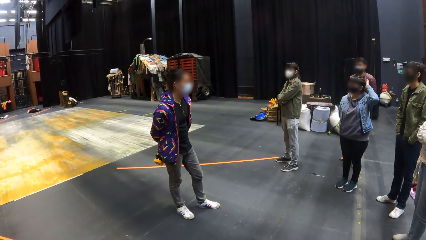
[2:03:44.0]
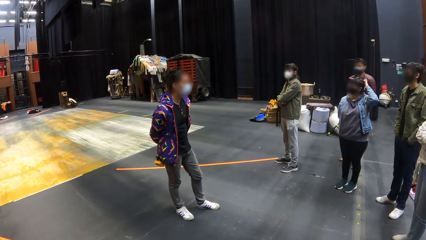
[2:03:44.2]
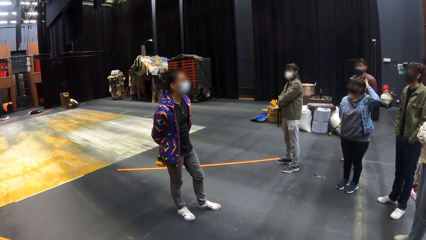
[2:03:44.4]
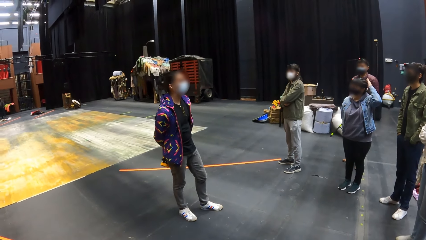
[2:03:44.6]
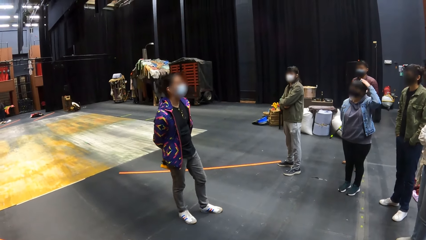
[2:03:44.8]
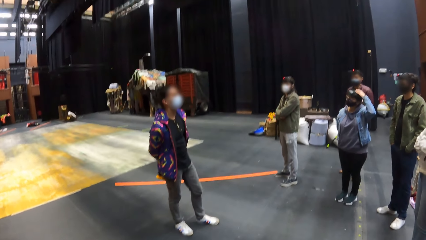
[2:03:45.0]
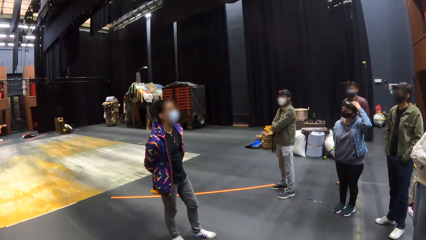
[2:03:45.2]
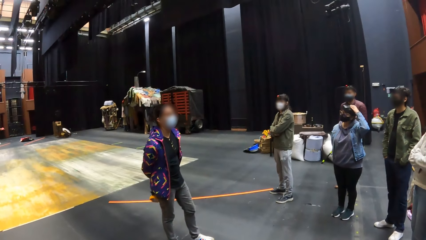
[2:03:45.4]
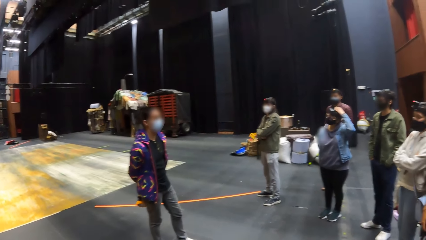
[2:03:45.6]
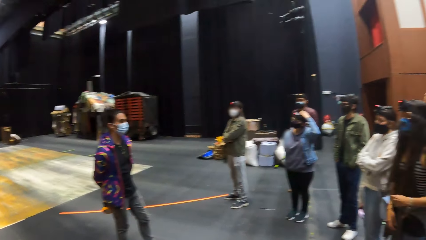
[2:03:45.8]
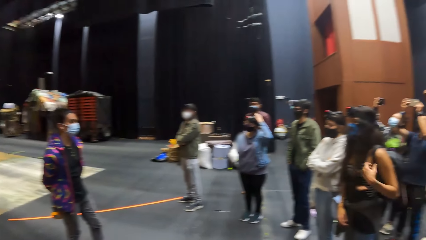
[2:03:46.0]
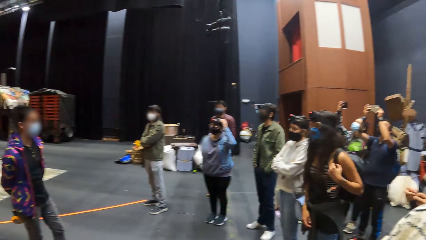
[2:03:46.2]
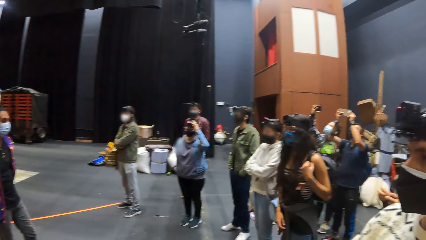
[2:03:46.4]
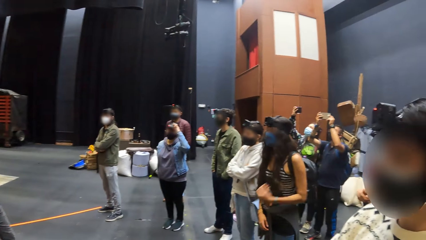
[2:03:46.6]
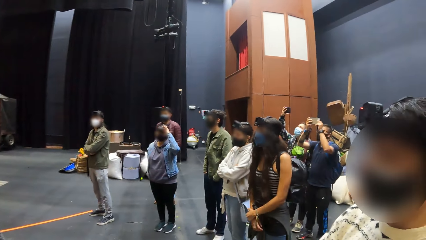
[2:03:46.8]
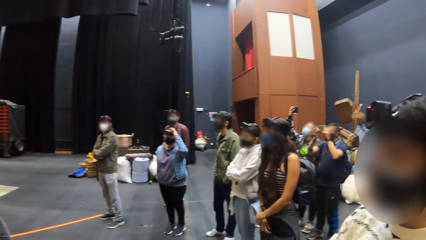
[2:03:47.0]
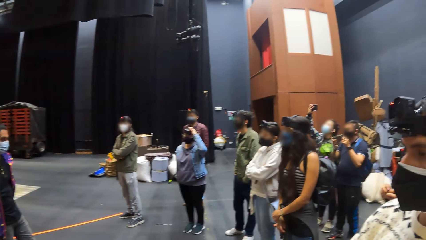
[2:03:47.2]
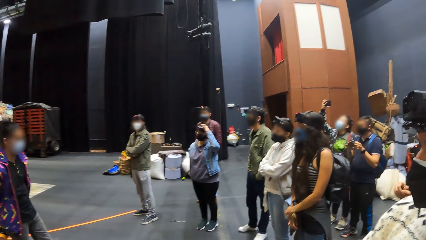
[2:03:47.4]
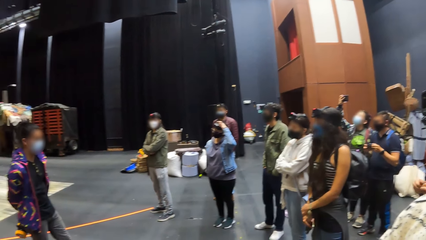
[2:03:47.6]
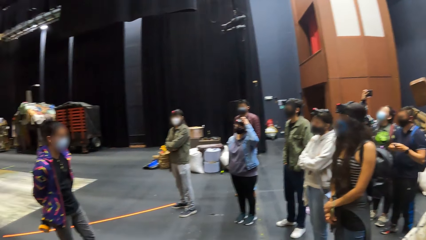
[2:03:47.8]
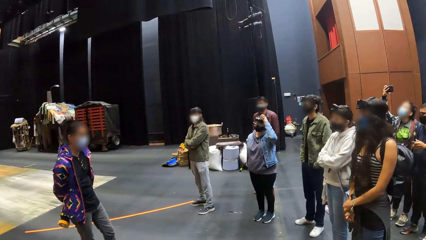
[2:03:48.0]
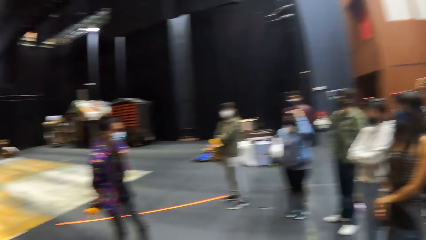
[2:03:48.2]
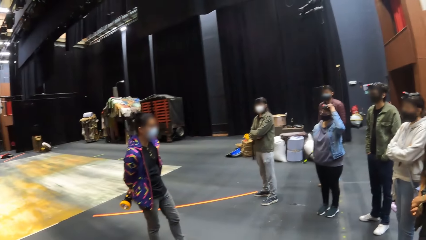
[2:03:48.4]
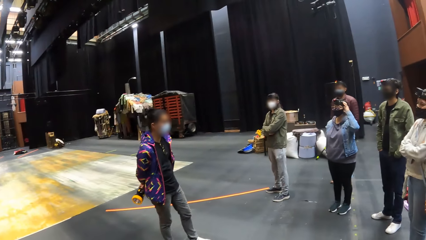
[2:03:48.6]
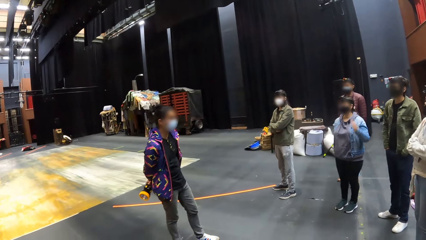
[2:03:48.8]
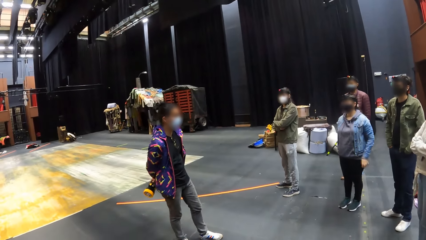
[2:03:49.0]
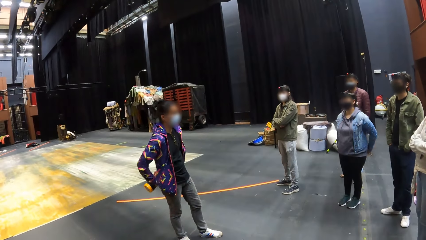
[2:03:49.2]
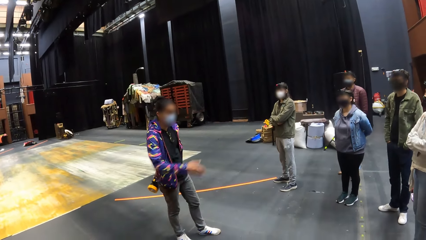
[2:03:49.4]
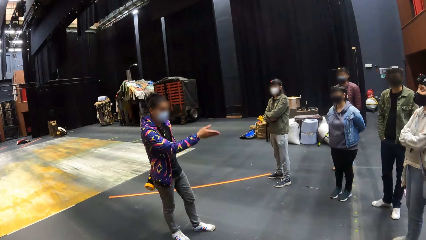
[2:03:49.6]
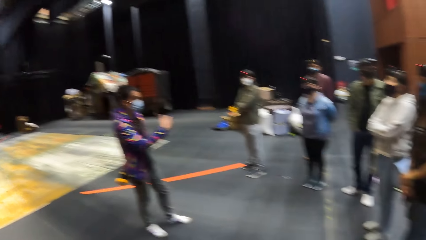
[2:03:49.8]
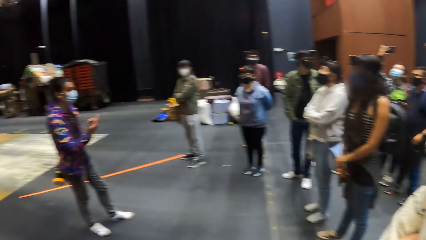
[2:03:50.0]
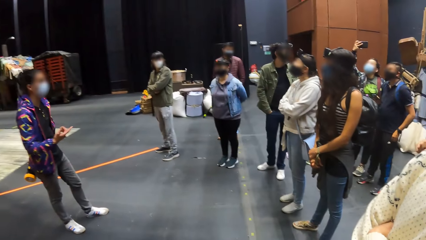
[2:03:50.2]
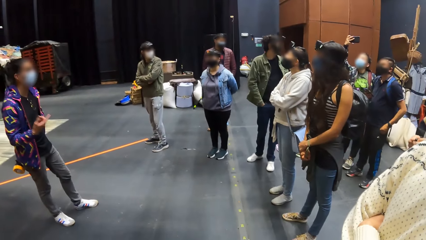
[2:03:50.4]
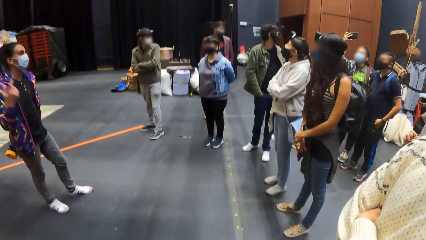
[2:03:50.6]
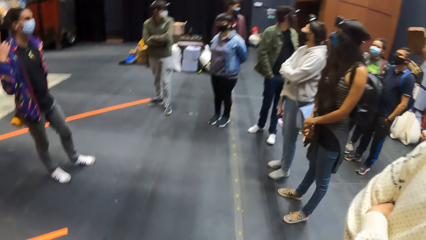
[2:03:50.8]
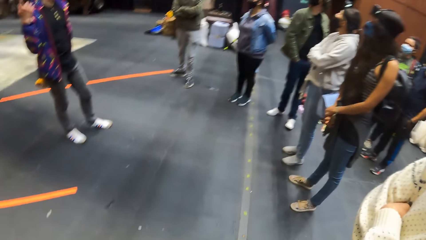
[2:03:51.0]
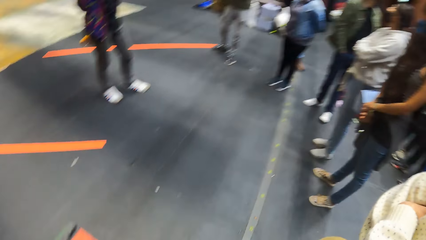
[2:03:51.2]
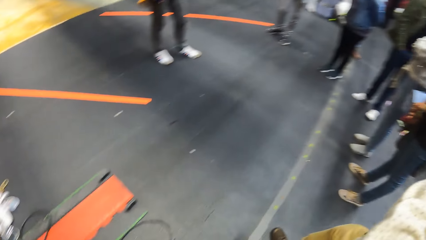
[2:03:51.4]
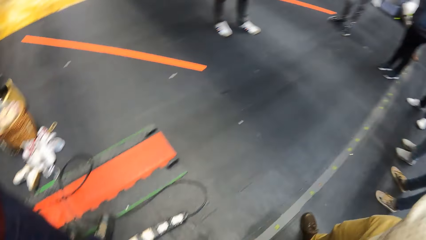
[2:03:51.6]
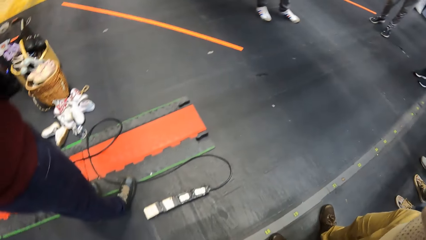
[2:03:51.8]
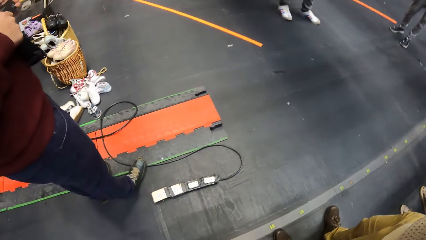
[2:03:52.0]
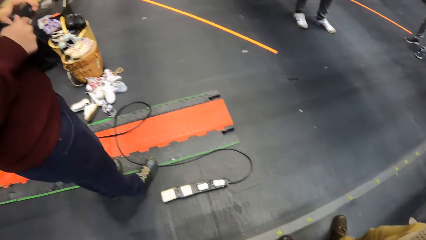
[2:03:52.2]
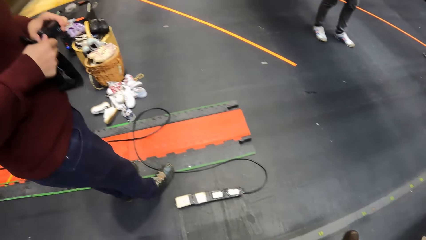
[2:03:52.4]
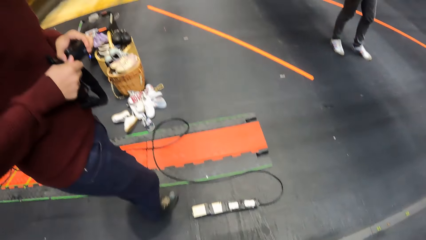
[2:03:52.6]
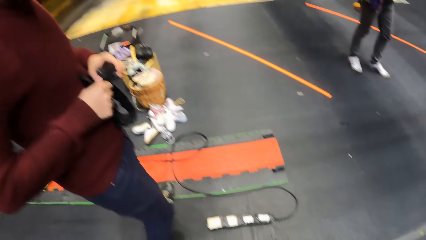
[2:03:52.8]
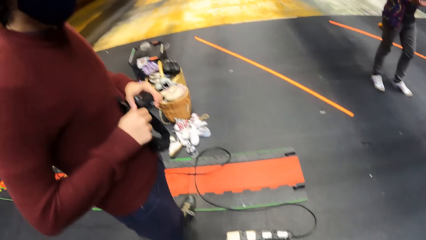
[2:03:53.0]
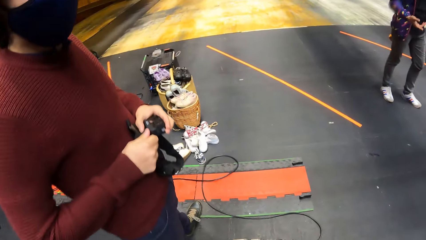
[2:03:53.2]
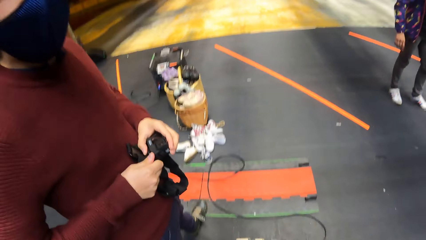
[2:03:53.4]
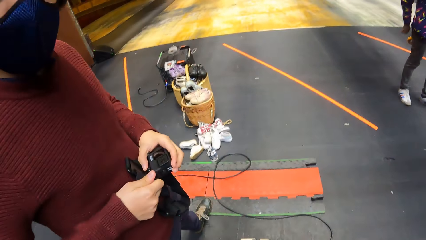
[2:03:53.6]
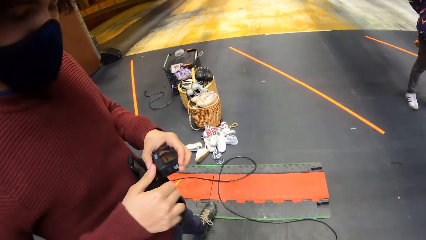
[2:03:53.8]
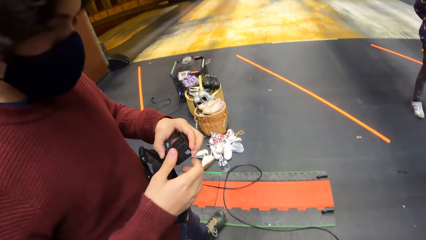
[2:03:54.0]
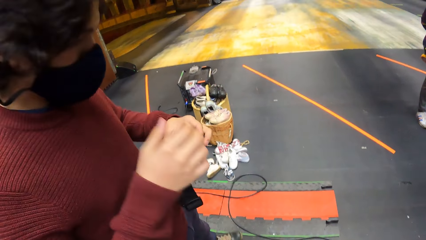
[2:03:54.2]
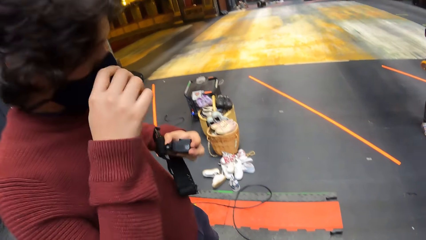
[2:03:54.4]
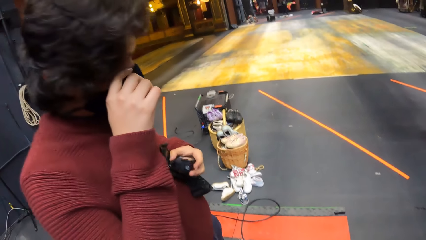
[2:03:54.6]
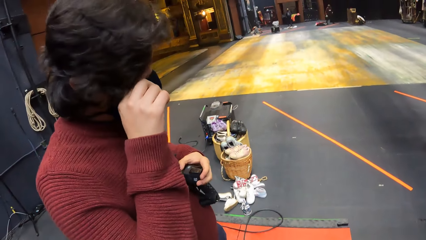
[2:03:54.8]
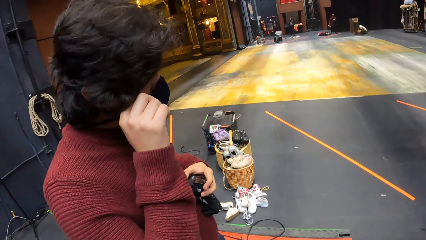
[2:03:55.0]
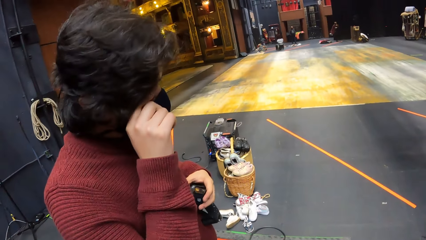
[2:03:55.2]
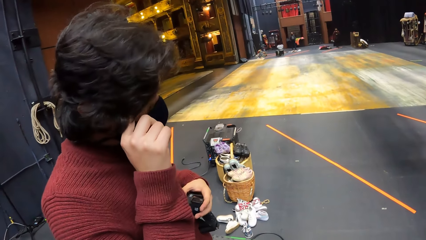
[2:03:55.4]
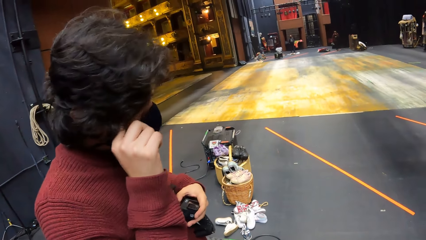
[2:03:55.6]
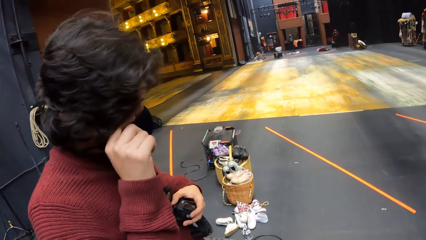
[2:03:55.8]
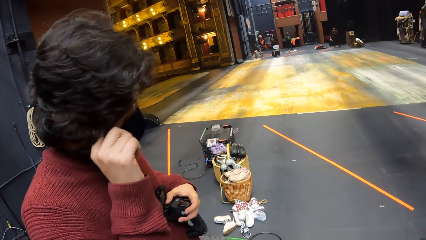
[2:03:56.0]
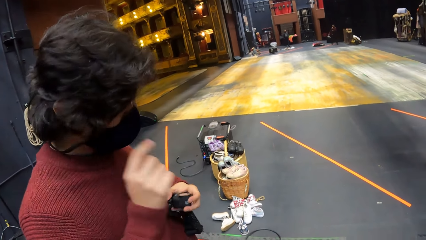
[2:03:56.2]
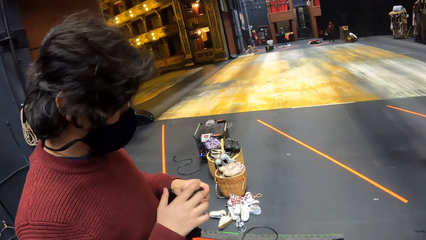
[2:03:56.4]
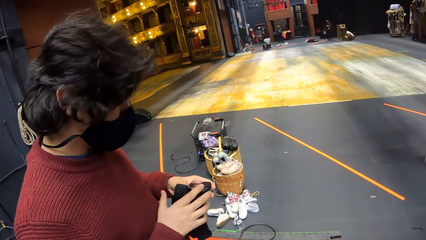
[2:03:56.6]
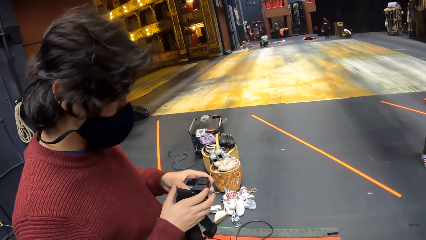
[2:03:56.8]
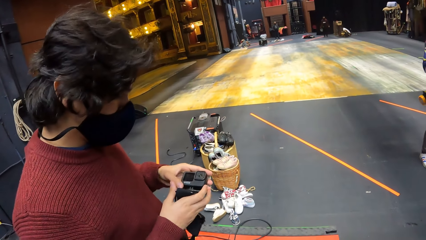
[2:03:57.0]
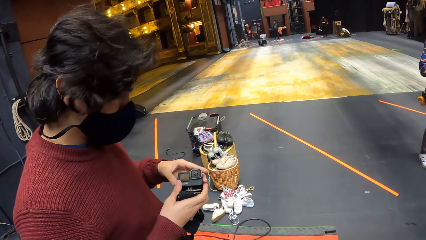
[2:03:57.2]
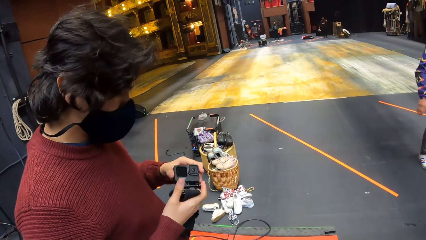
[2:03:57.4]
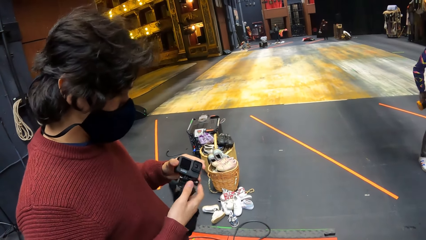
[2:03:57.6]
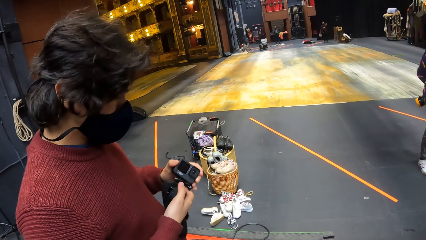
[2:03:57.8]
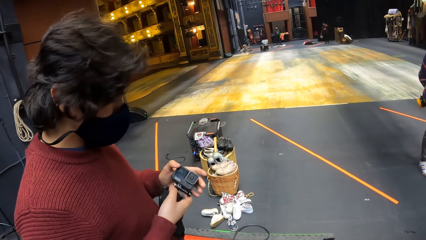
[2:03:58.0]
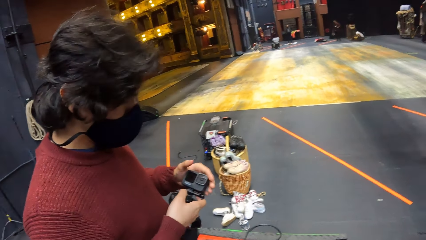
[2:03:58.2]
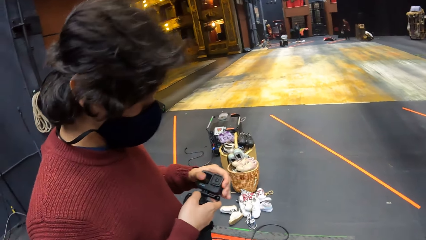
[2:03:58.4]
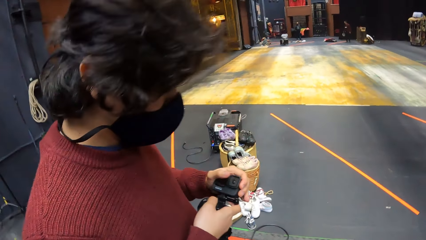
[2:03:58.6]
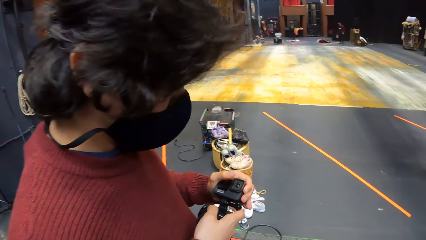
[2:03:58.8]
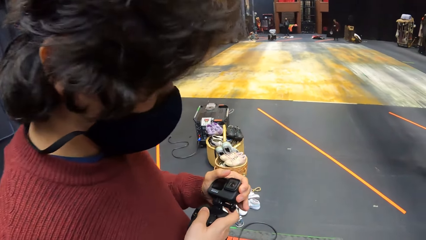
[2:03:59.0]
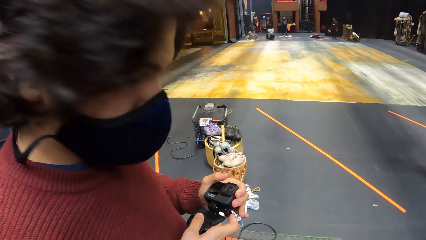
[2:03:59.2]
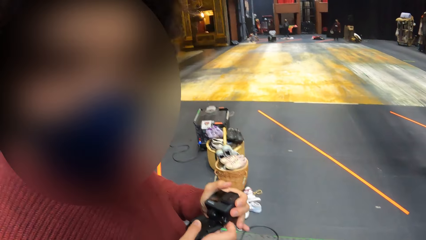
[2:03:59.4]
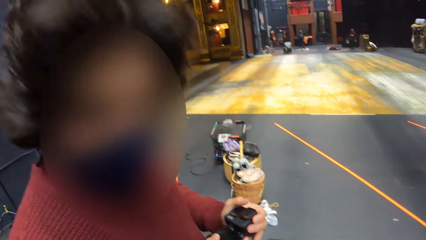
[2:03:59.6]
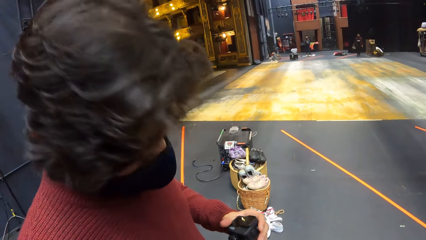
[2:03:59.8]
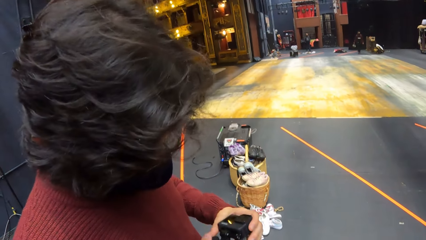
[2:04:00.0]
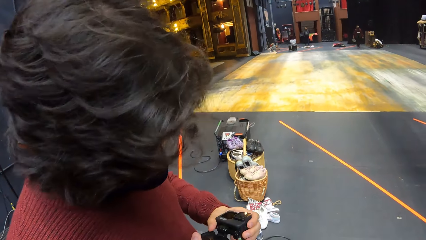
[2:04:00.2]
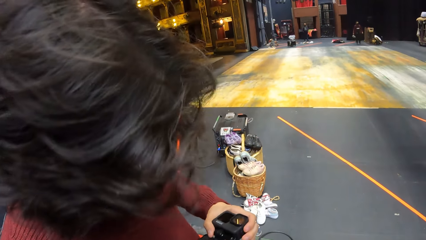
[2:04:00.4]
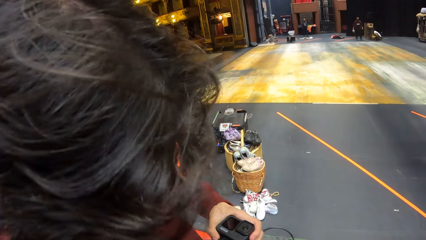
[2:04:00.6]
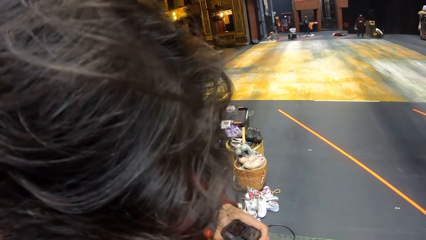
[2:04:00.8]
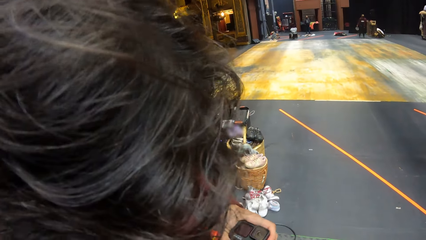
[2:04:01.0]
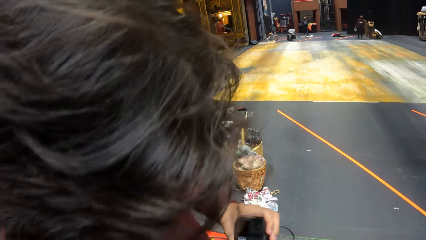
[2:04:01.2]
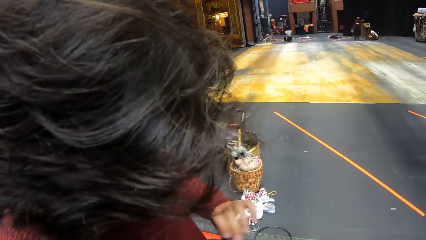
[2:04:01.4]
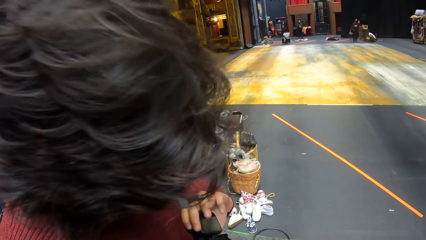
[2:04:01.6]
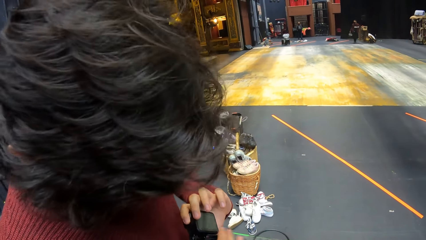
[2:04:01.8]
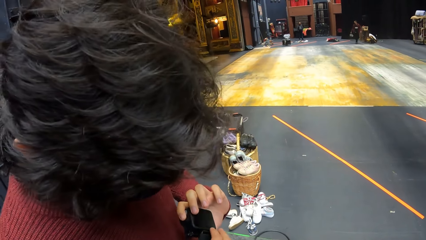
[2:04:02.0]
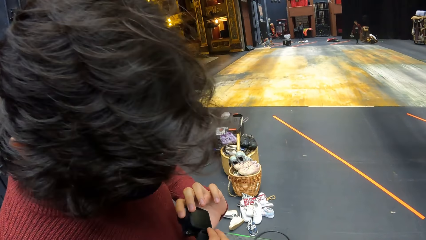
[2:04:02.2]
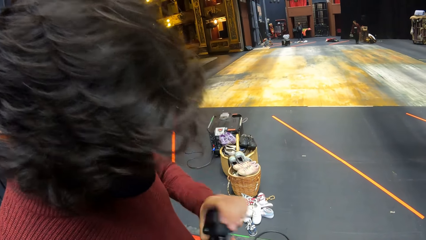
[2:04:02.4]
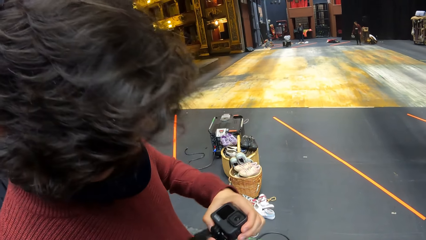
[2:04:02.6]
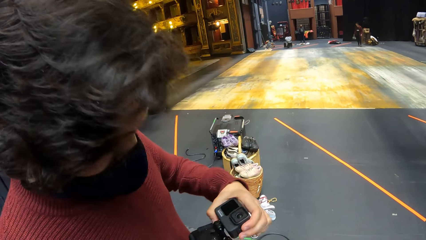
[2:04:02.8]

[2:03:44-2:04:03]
A woman adjusts a backpack with her left hand. The man addresses the group of people in the room and gestures with his right hand. Another man holds a camera with both hands. The other man cleans his eye with his right hand, checks the camera with both hands, and interacts inaudibly with the camera wearer.
